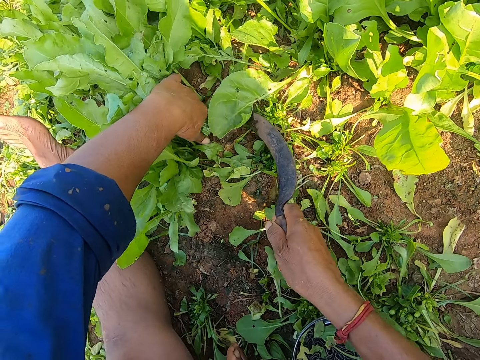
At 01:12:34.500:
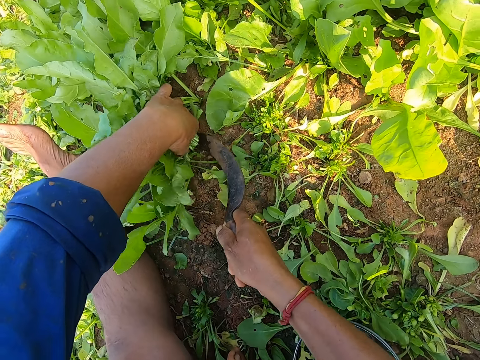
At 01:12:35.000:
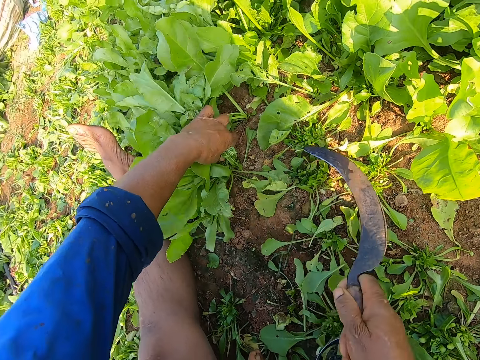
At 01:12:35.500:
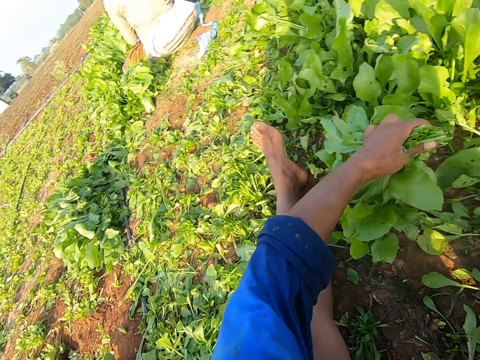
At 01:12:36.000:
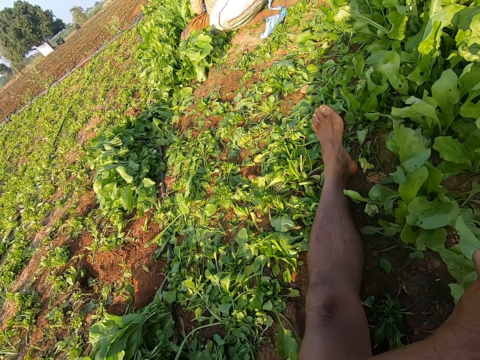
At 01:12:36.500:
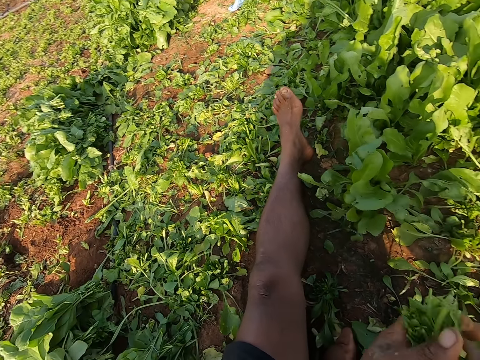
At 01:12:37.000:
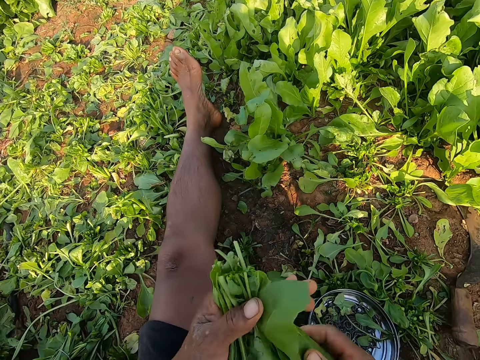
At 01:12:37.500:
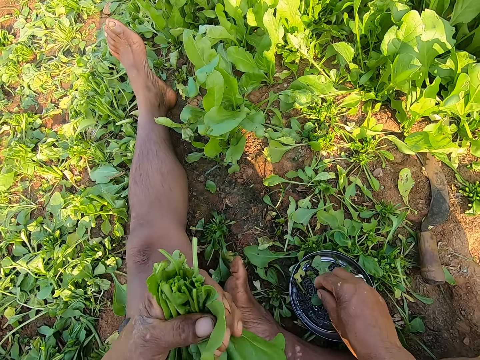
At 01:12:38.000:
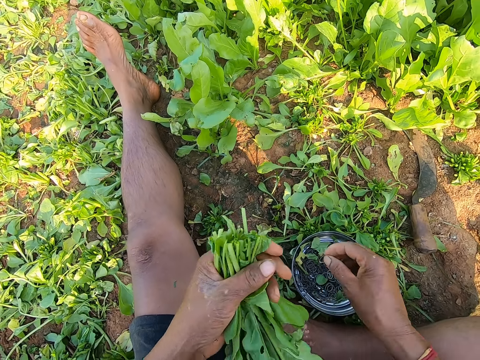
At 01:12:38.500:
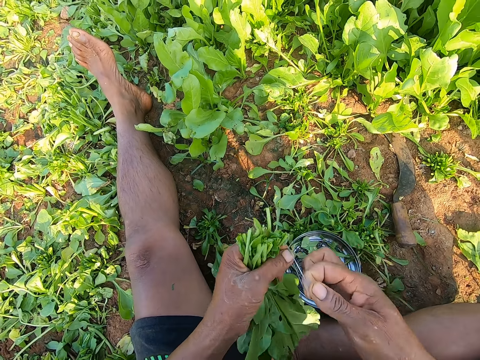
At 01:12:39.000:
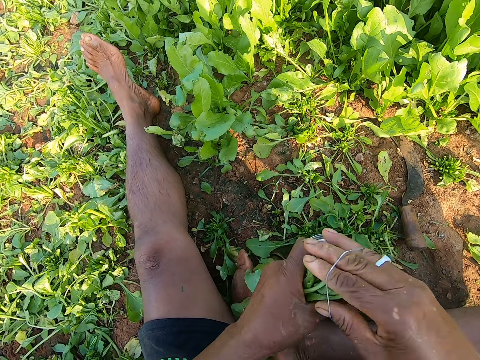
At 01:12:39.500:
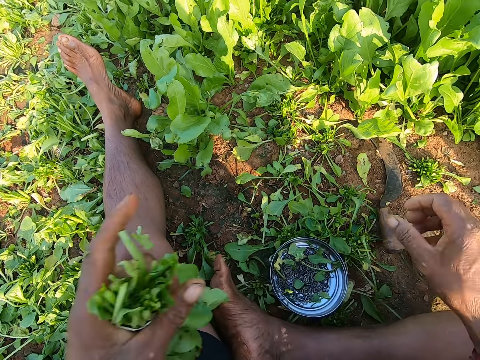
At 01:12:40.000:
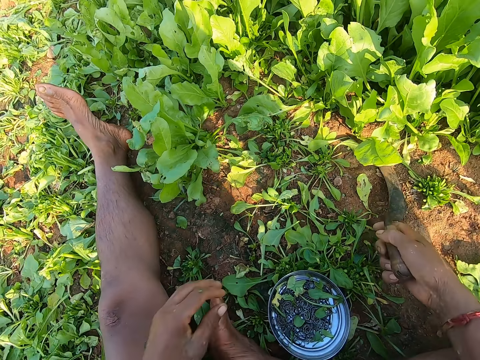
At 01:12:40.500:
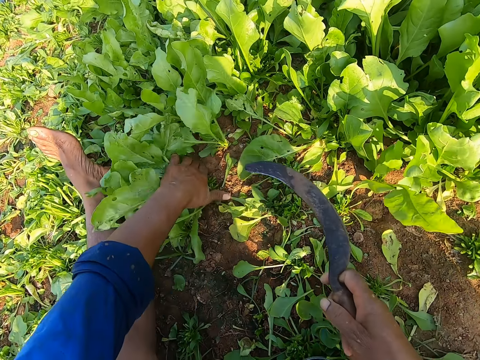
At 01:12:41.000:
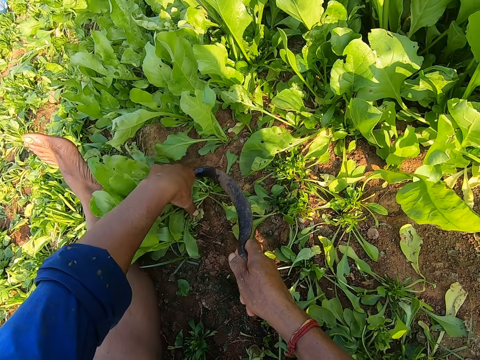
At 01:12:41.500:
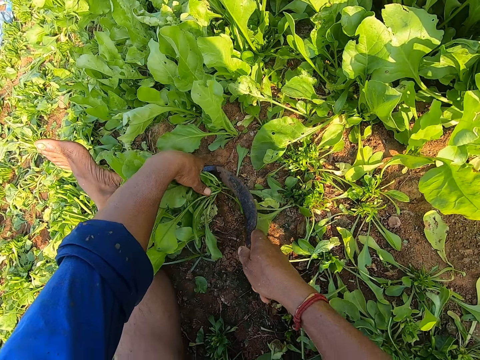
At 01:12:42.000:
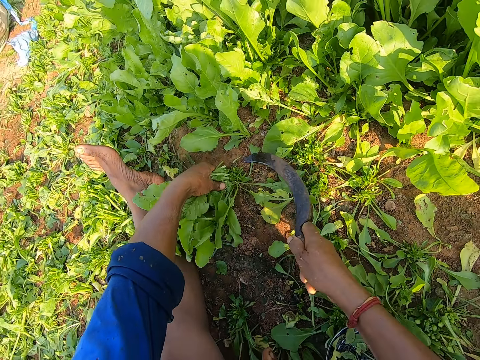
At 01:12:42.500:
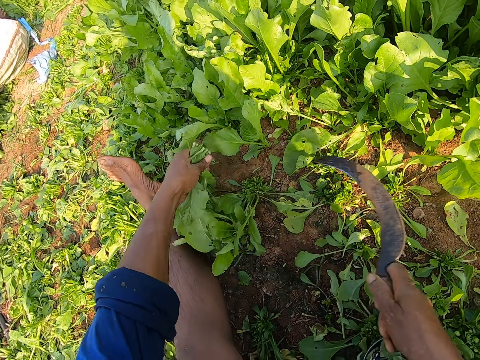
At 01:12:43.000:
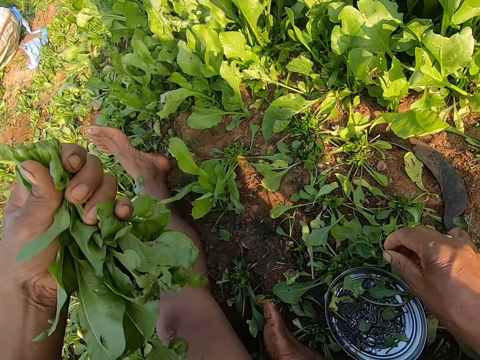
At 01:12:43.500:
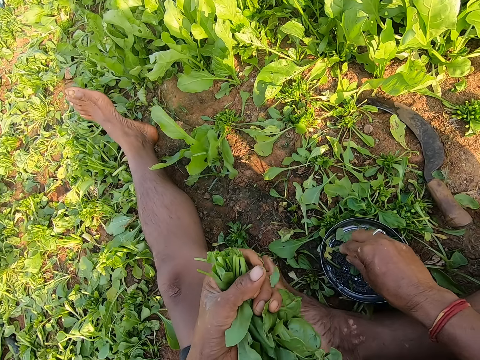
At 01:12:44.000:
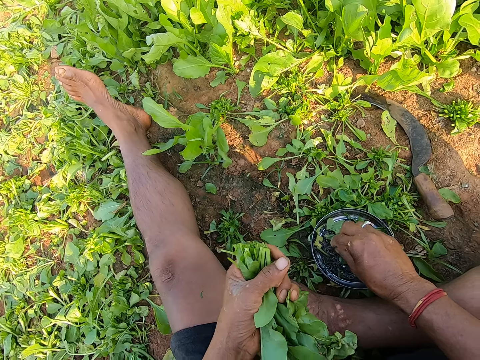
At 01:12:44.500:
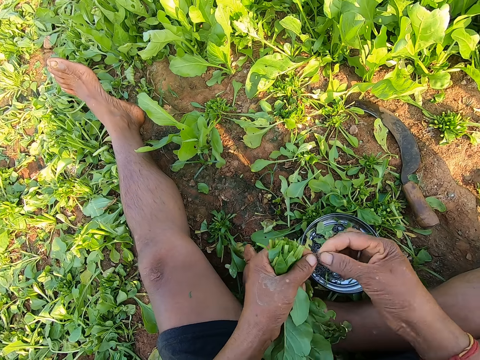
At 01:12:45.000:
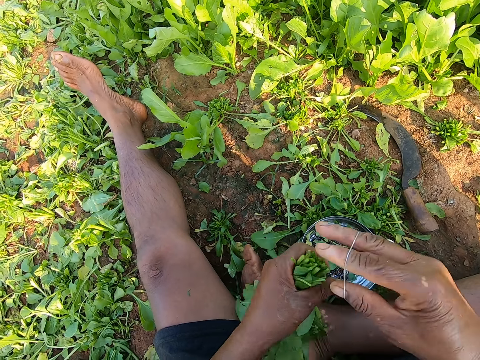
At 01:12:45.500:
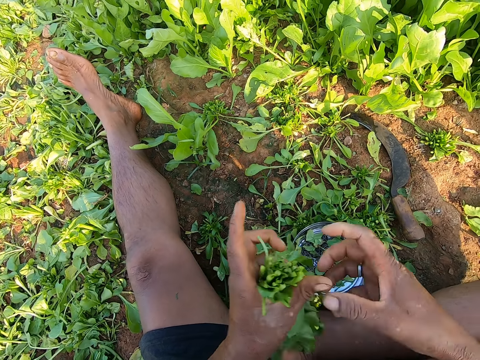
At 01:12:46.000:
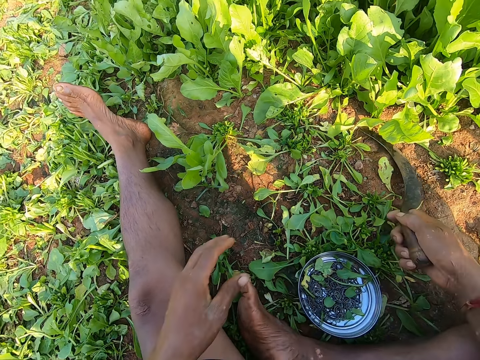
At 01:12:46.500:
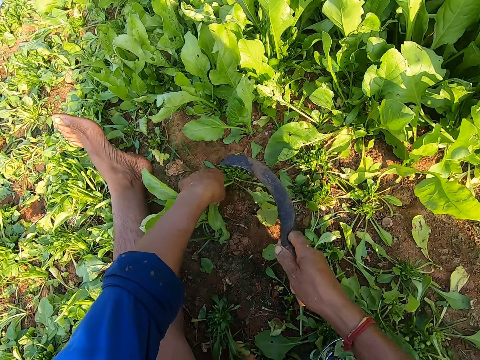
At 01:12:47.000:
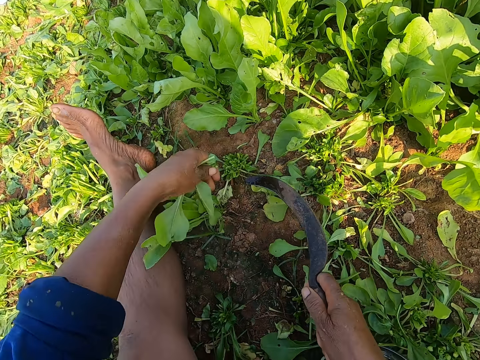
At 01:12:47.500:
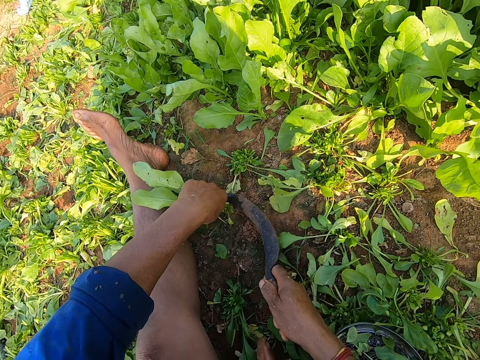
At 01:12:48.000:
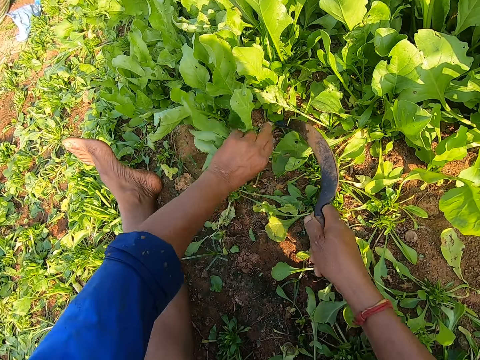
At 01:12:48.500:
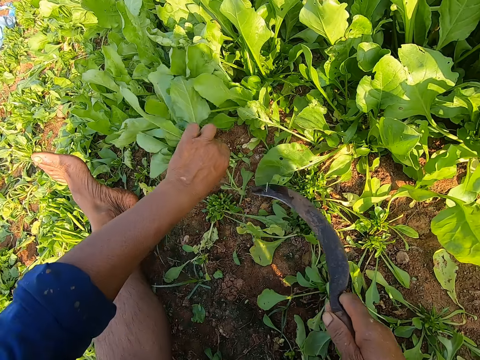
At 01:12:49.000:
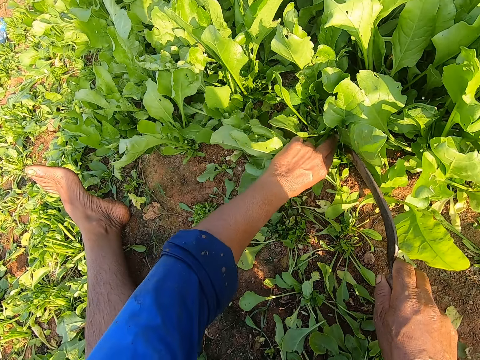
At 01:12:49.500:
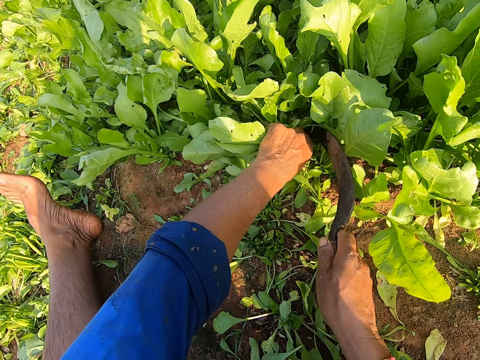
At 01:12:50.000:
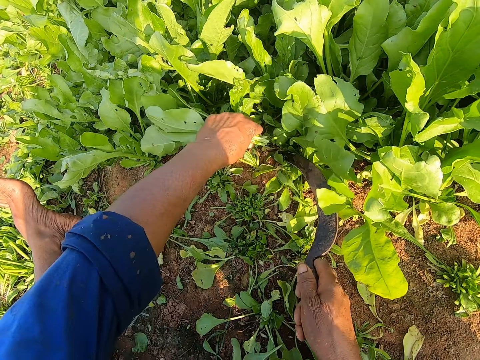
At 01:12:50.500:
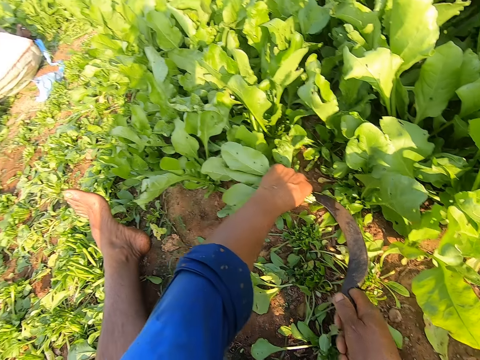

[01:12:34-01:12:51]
The camera wearer holds spinach leaves on the ground with his left hand. He cuts the spinach leaves on the ground with the sickle in his right hand. He drops the sickle. He picks up rubber bands from the plate on the ground with his right hand. He puts the rubber band on the spinach leaves in his left hand with his right hand. He drops the spinach leaves in his left hand on the ground. He picks up the sickle on the ground with his right hand. He holds the spinach leaves on the ground with his left hand. He cuts the spinach leaves on the ground with the sickle in his right hand. He drops the sickle in his right hand on the ground. He picks up the rubber bands from the plate on the ground with his right hand. He puts the rubber band on the spinach leaves in his left hand with his right hand. He drops the spinach leaves in his left hand on the ground. He picks up the sickle on the ground with his right hand. He holds the spinach leaves on the ground with his left hand. He cuts the spinach leaves on the ground with the sickle in his right hand. He holds the spinach leaves on the ground with his left hand. He cuts the spinach leaves on the ground with the sickle in his right hand. He holds the spinach leaves on the ground with his left hand. He cuts the spinach leaves on the ground with the sickle in his right hand.

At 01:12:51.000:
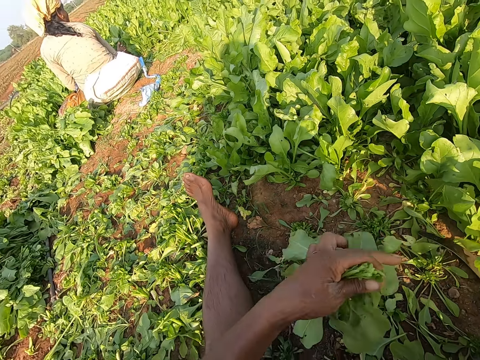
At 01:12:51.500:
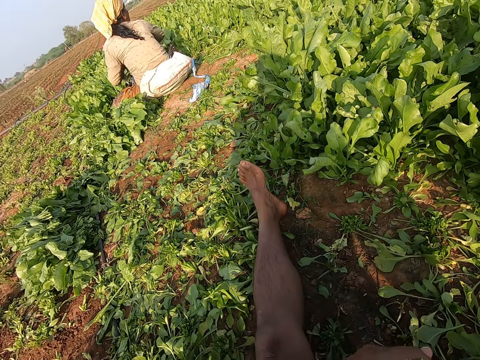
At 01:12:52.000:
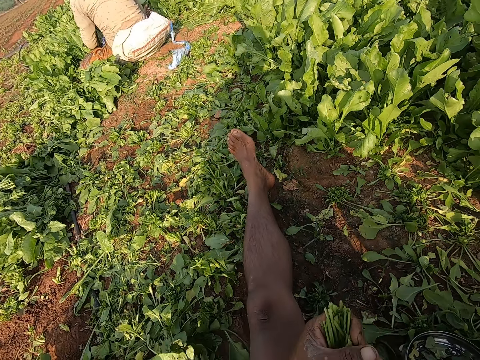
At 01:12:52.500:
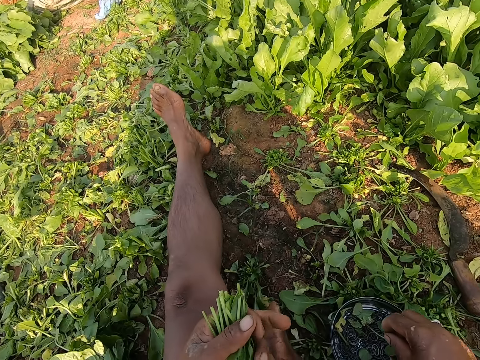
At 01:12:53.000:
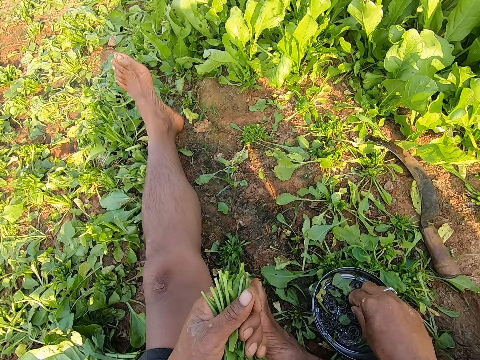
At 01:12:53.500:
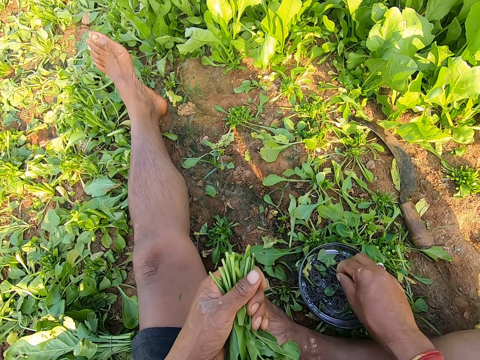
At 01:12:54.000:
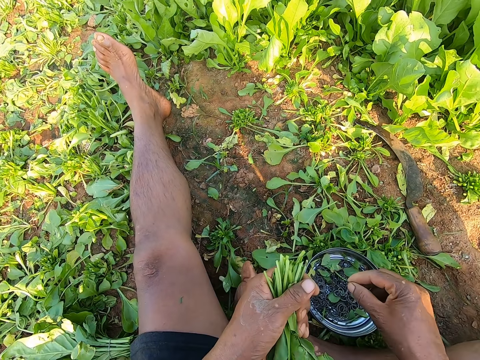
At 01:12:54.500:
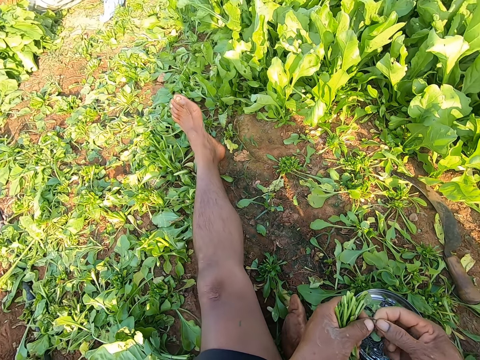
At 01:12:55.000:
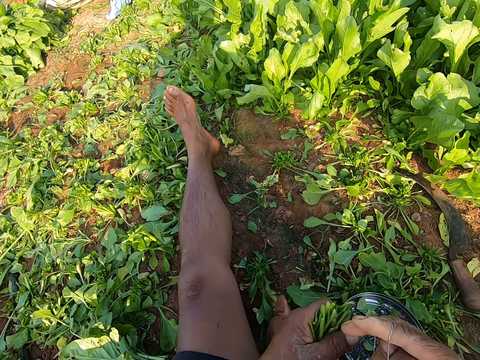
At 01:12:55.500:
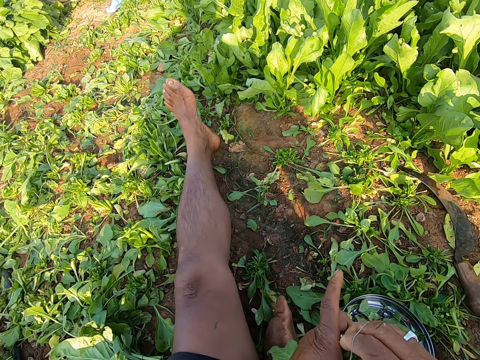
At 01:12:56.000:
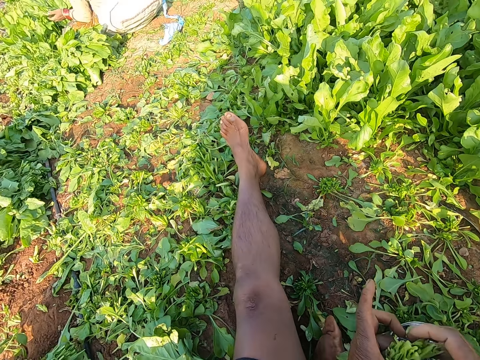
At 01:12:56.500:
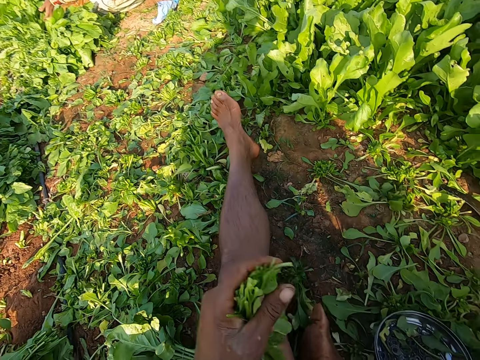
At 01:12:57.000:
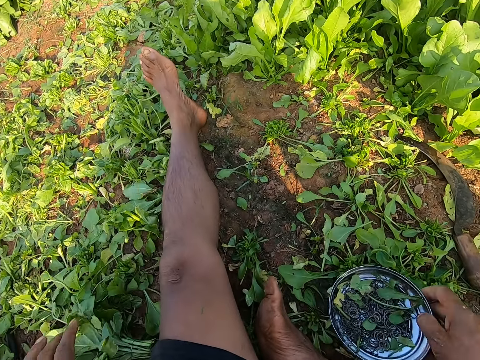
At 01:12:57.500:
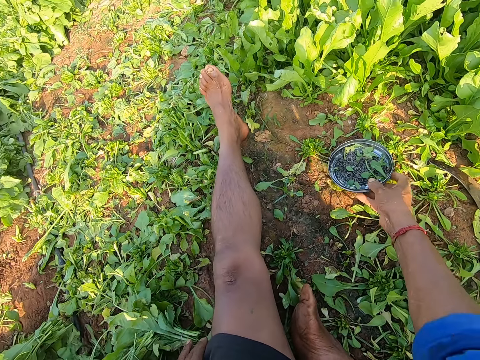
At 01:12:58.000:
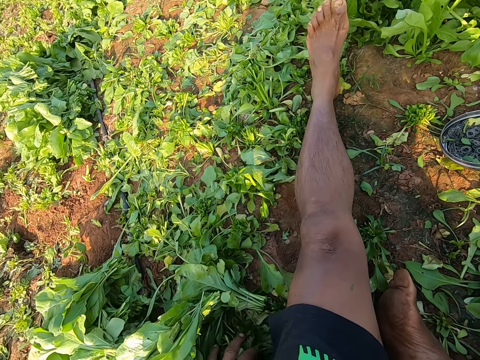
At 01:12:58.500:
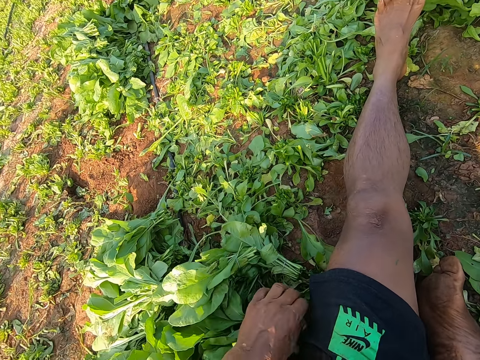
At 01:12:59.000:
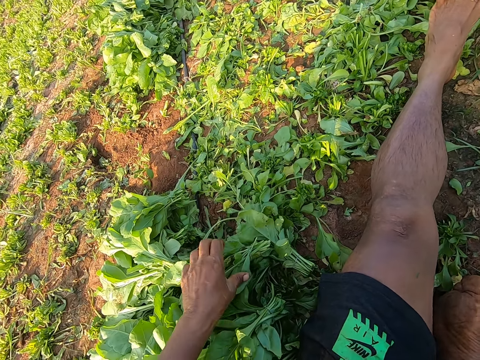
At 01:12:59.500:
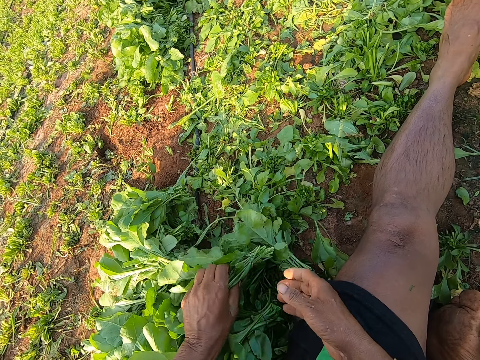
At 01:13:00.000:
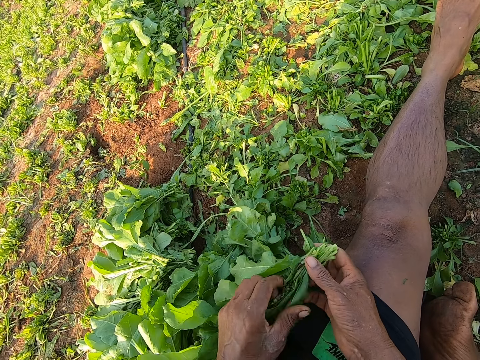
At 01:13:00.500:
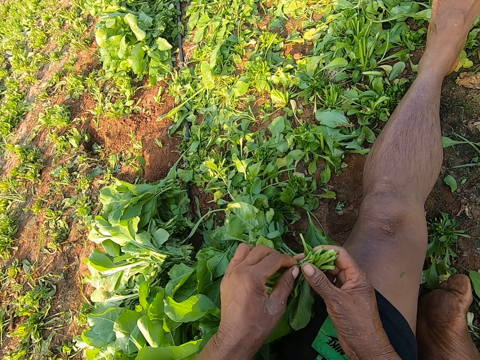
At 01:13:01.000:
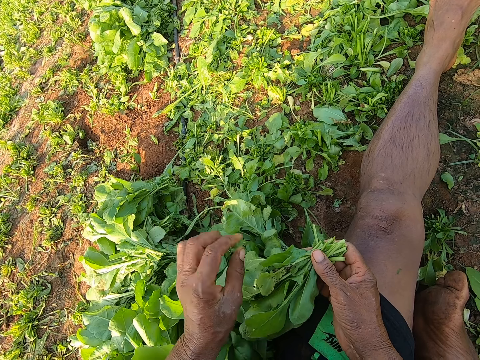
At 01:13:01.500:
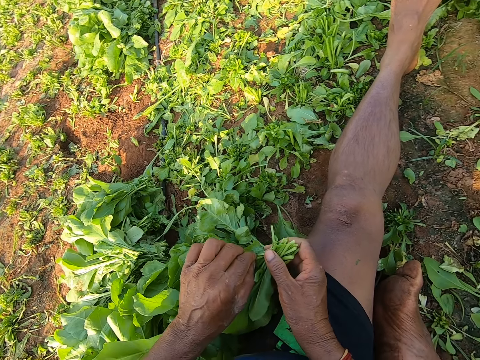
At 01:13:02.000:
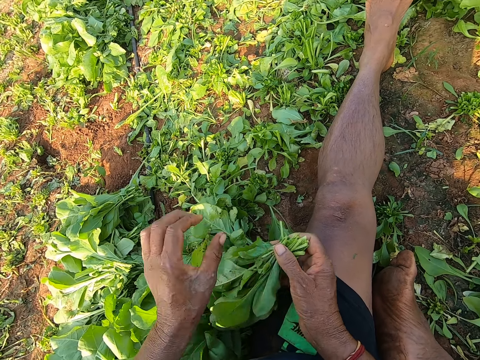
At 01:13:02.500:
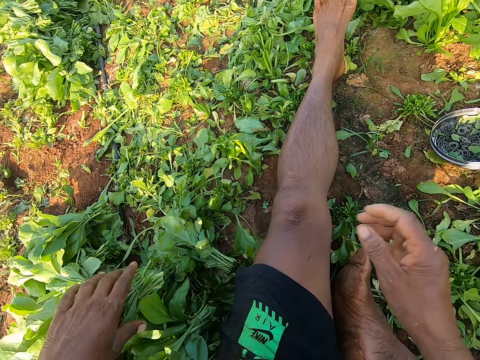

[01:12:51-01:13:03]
The camera wearer drops the sickle. He picks up rubber bands from the plate on the ground with his right hand. He puts the rubber band on the spinach leaves in his left hand with his right hand. He drops the spinach leaves in his left hand on the ground. He adjusts the position of the plate on the ground with his right hand. He organizes the spinach. He removes dirt from the spinach leaves on the ground with both hands.
